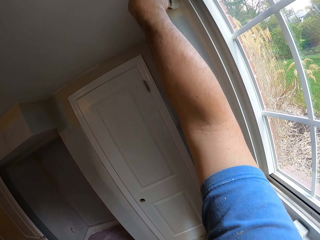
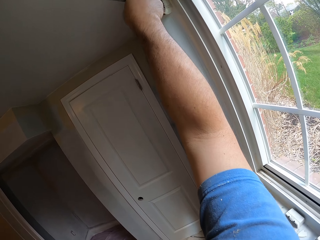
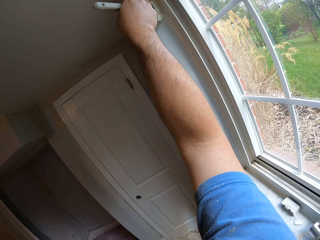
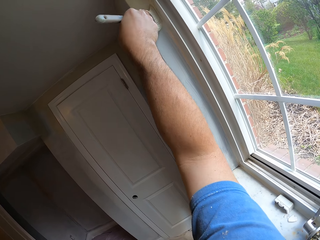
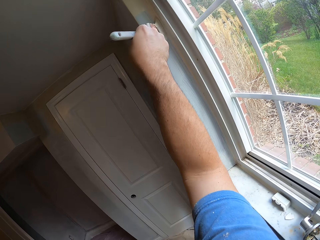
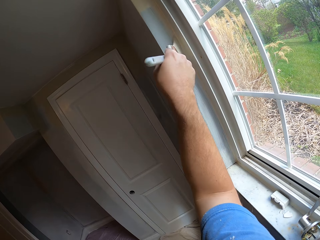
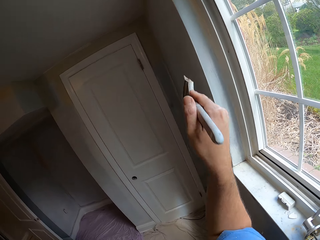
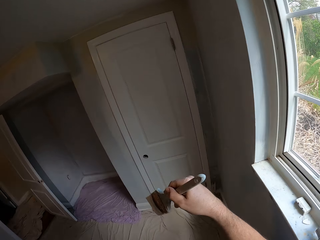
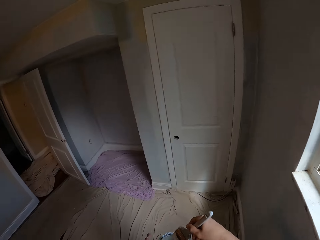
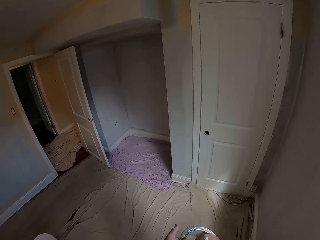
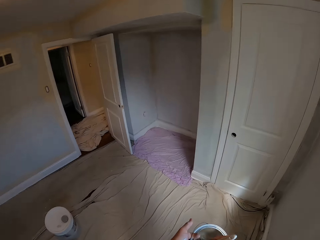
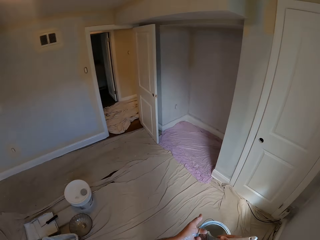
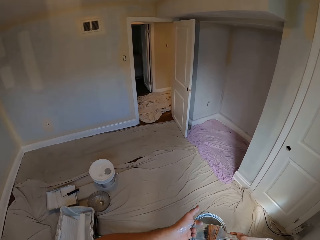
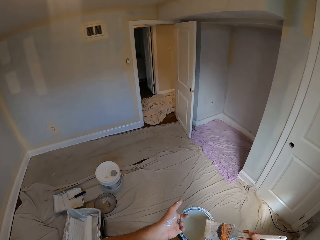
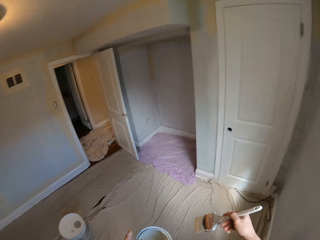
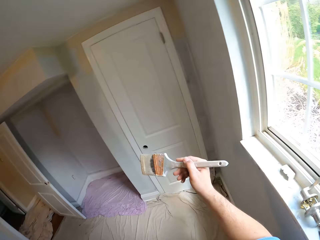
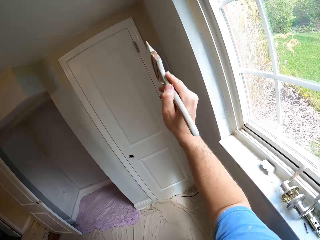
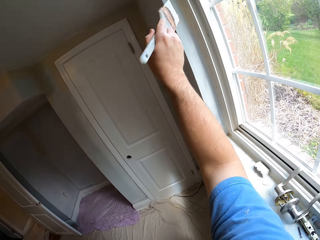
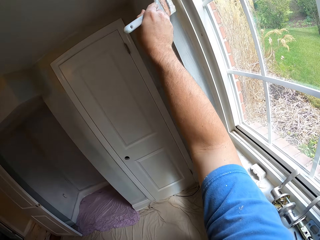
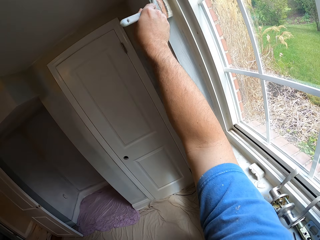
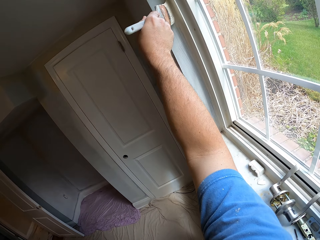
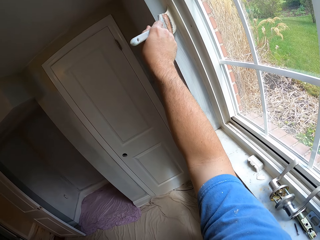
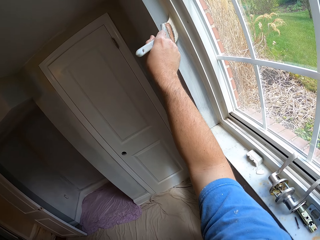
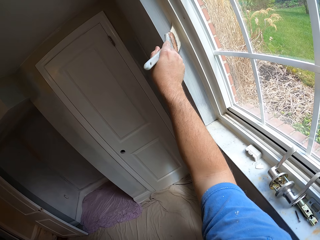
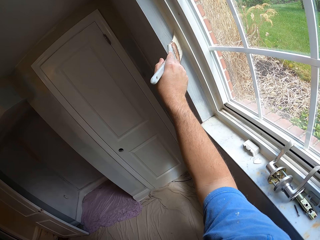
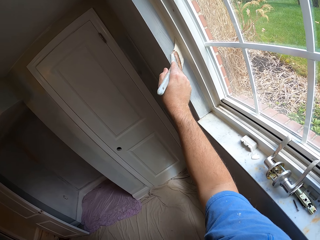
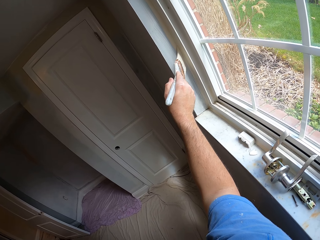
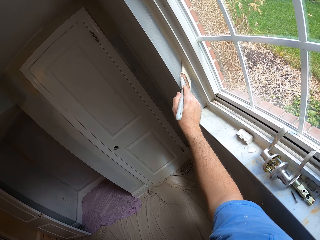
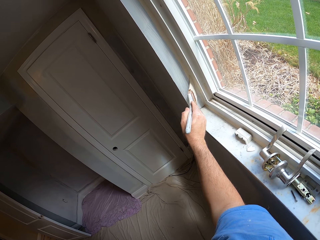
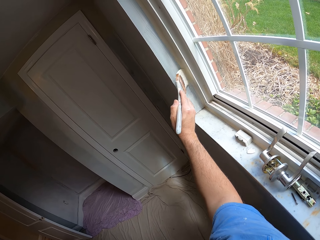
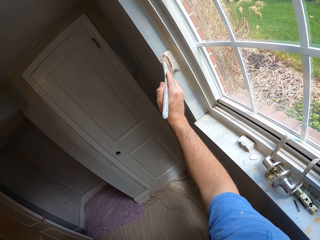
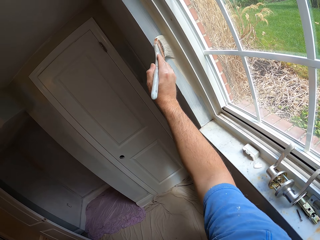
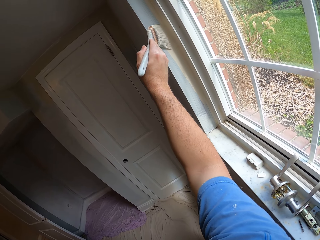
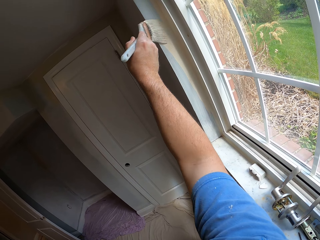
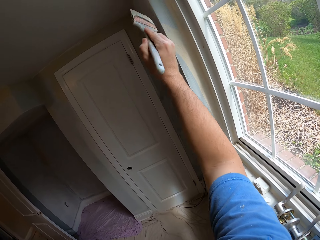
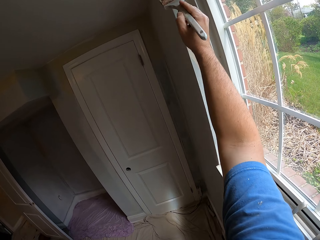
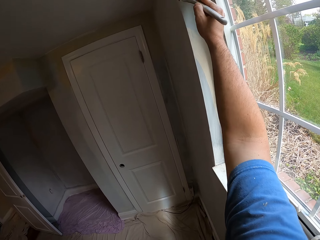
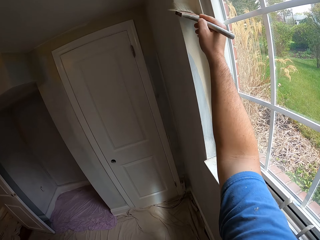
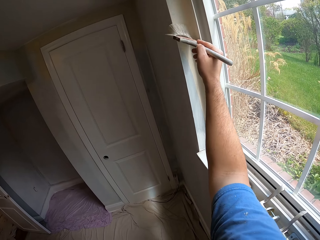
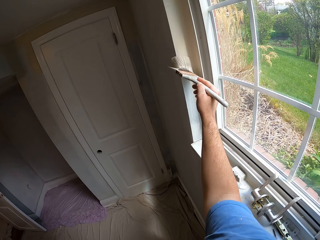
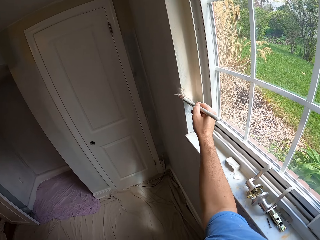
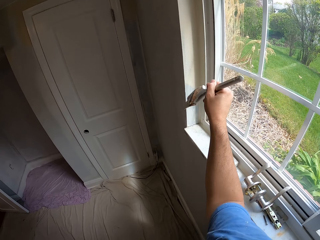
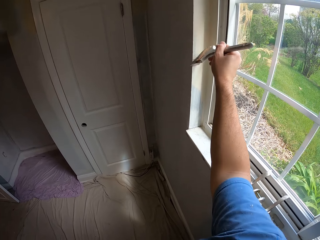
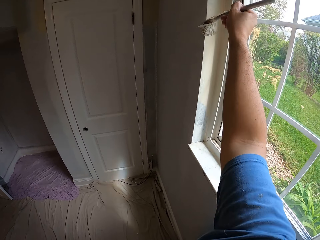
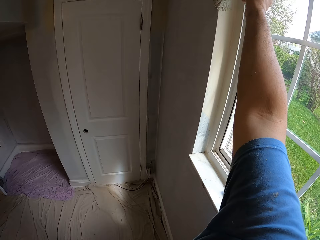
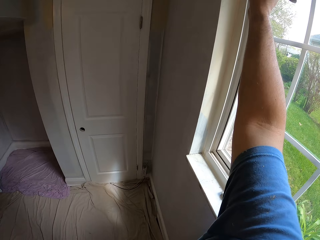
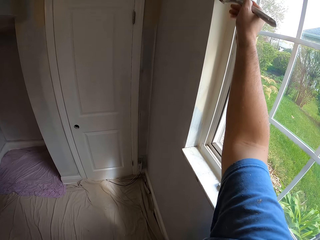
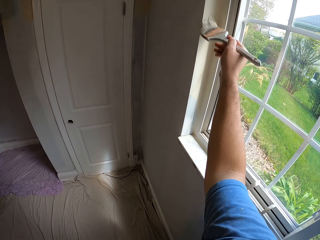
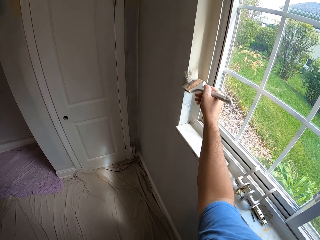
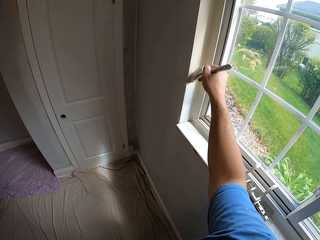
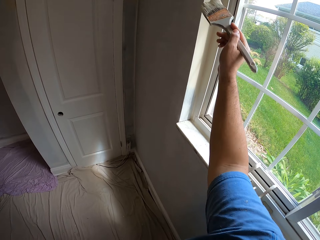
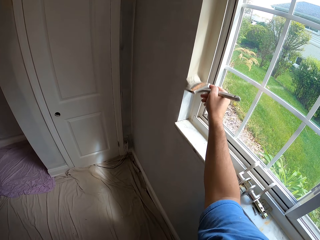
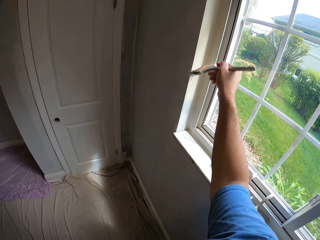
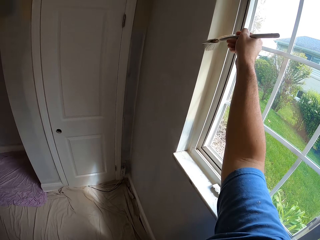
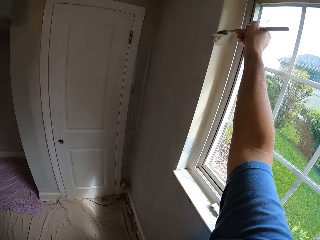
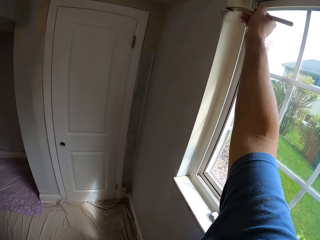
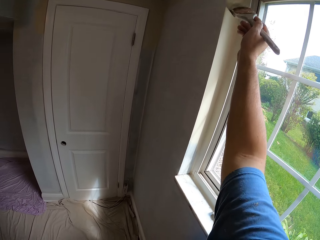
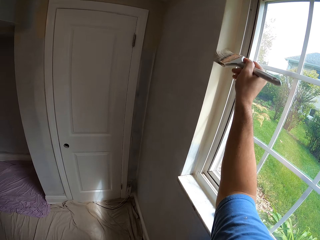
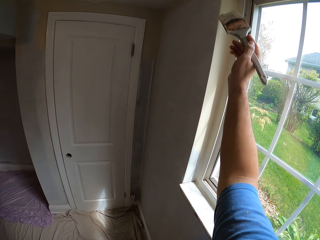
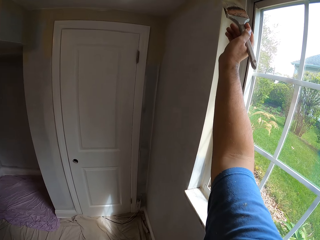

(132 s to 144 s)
The camera wearer dips the paint brush into the paint container. They paint the wall or the window trim.

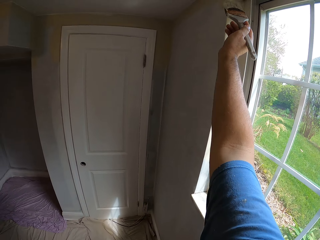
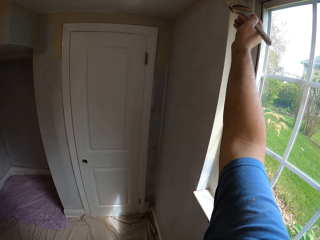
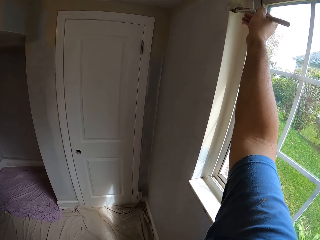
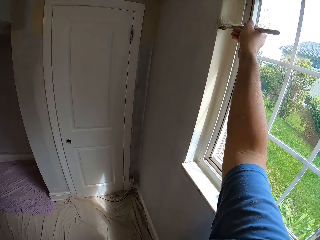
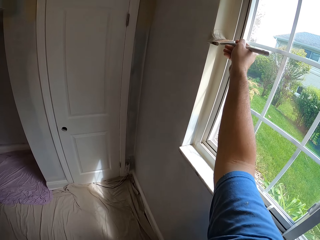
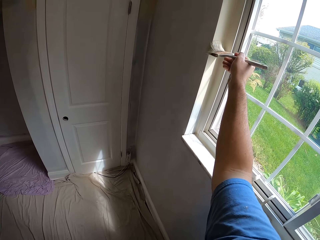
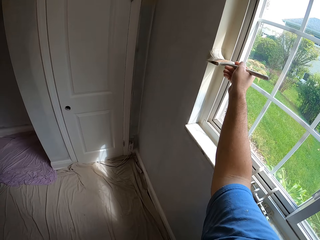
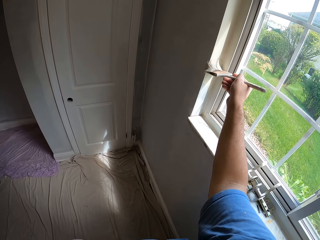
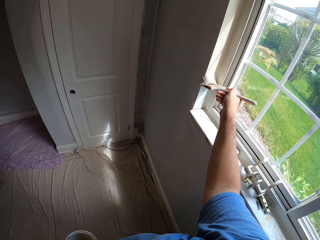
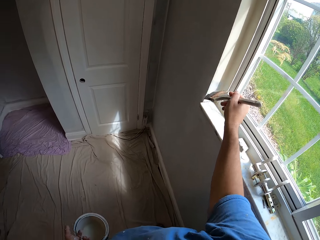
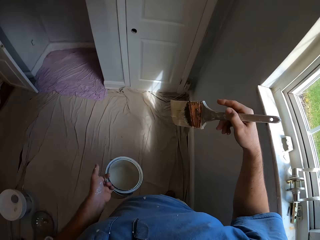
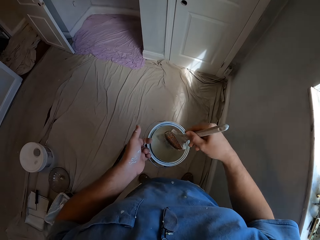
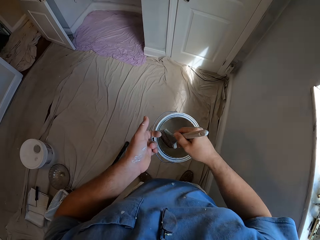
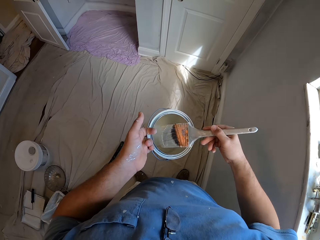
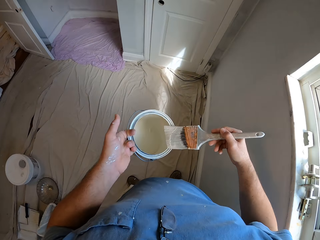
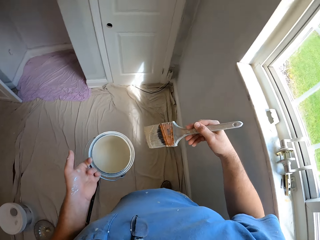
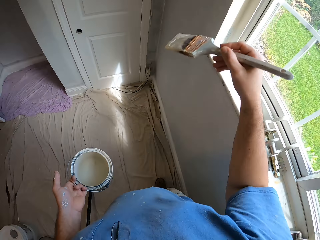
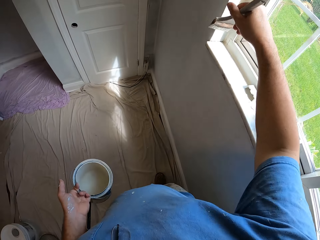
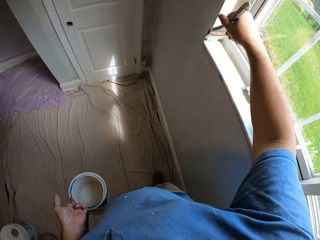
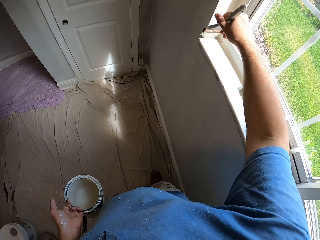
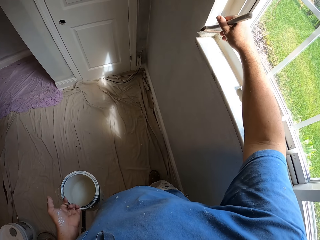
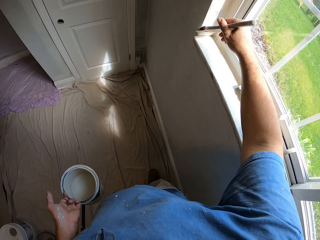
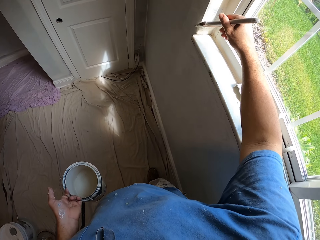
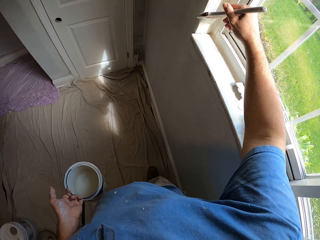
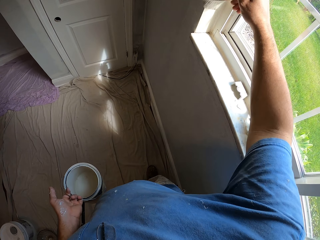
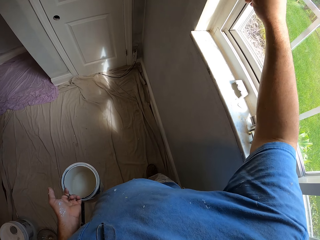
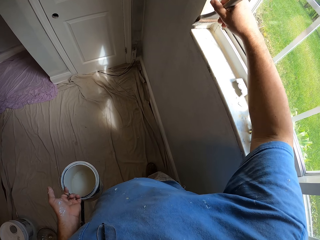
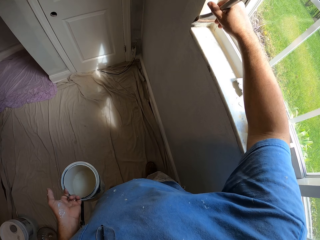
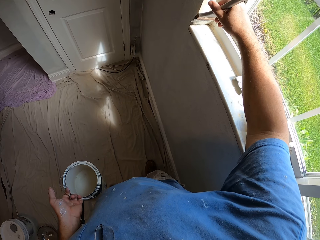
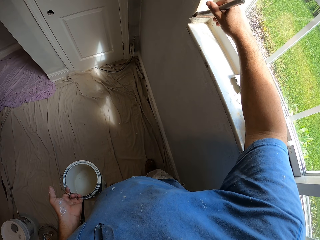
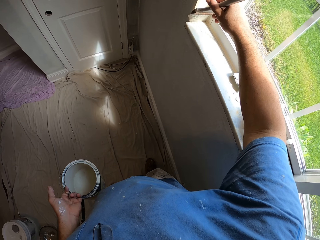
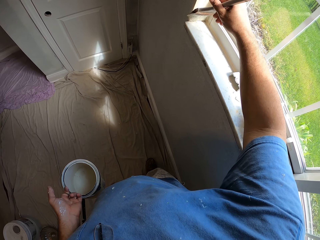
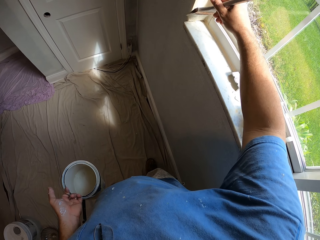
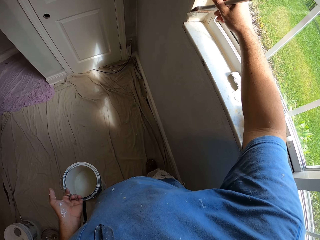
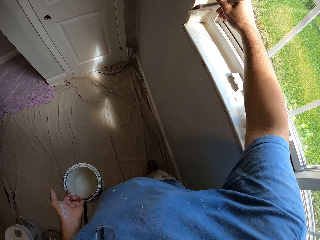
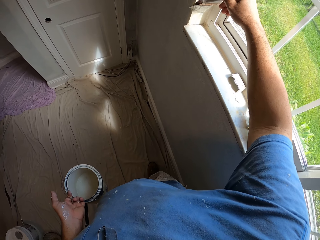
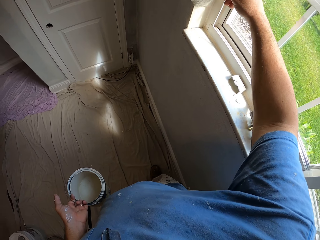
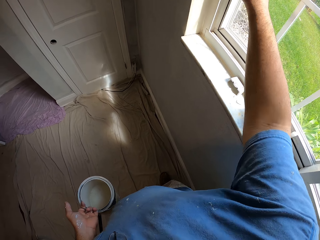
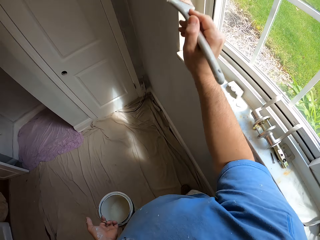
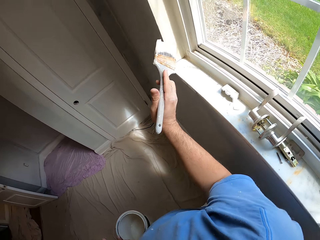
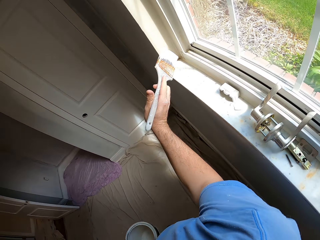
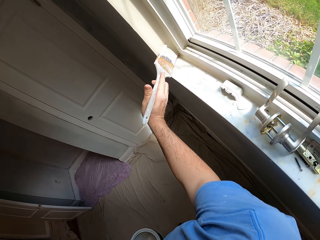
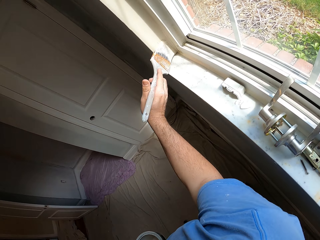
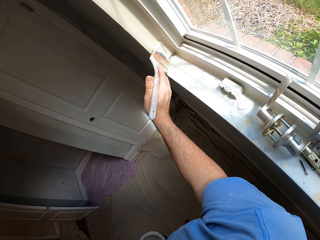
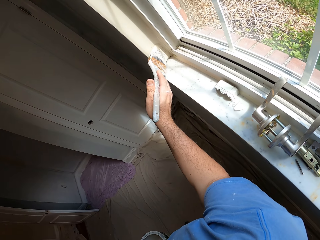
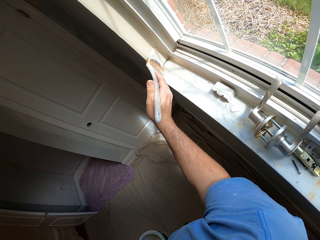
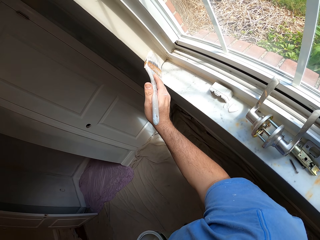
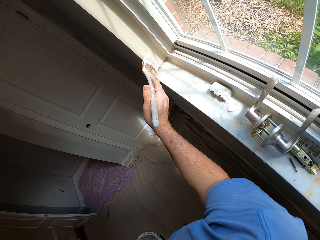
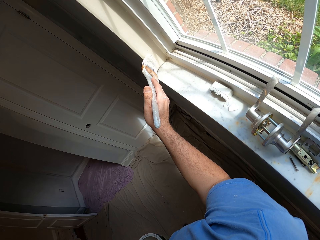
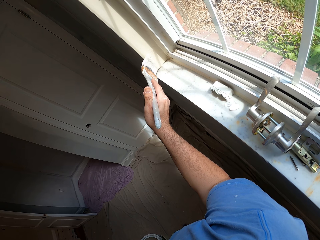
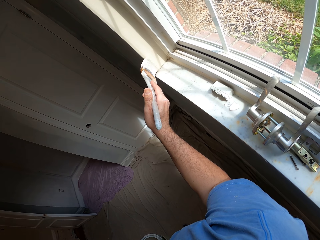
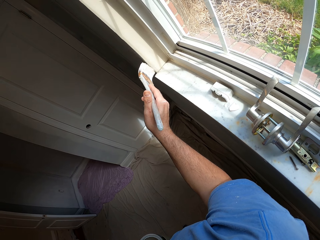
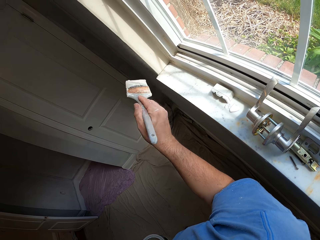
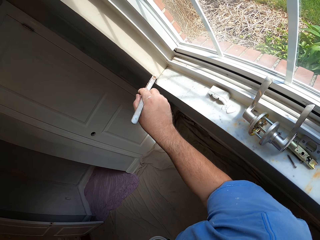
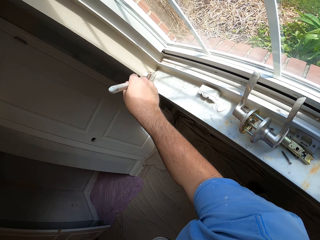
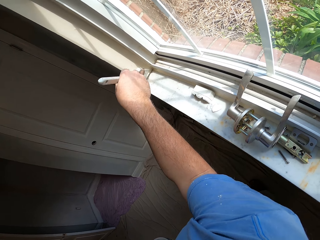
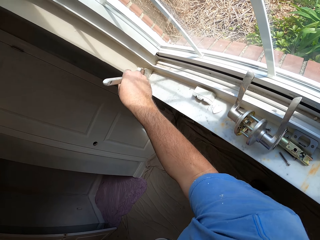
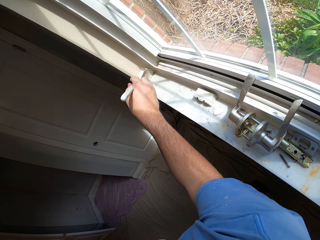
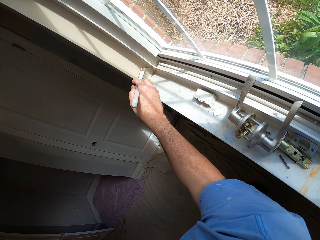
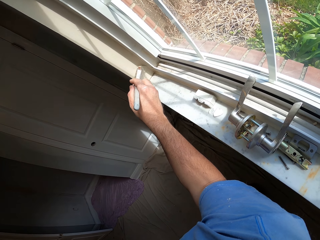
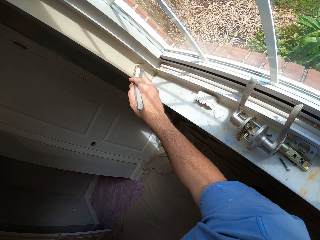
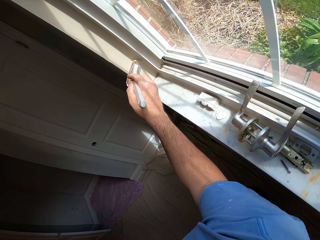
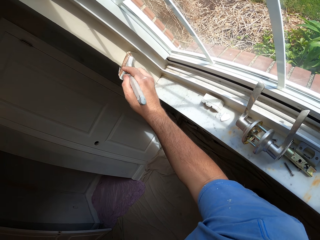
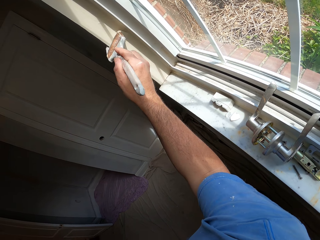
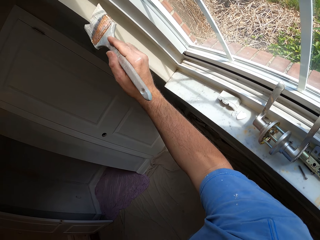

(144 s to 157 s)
The camera wearer dips the paint brush into the paint container. They rub the paint brush on the edge of the paint container. They paint the wall or the window trim.
